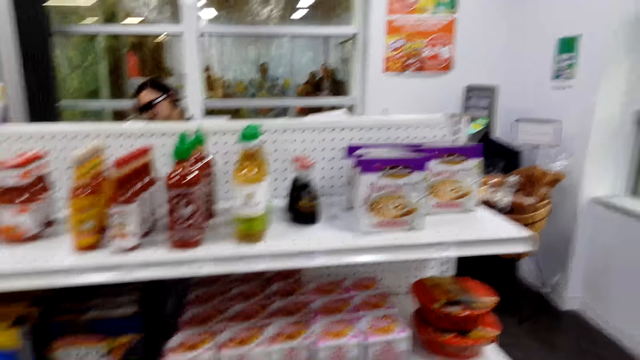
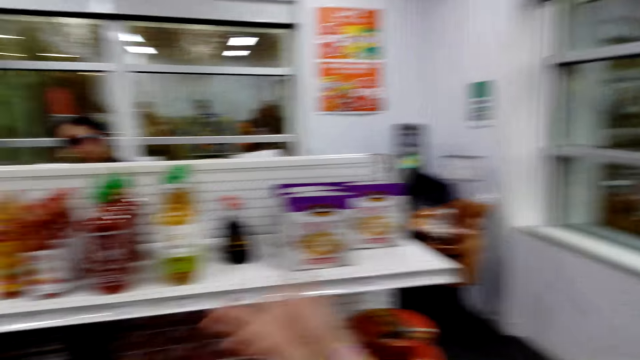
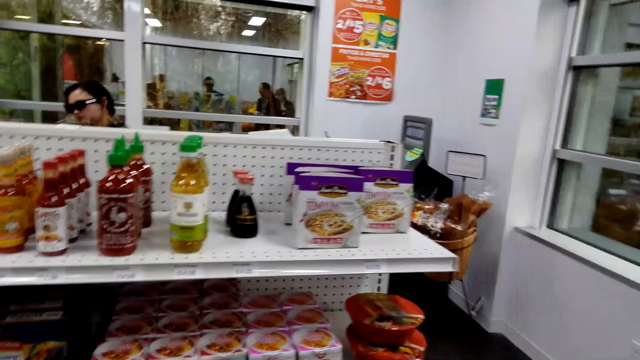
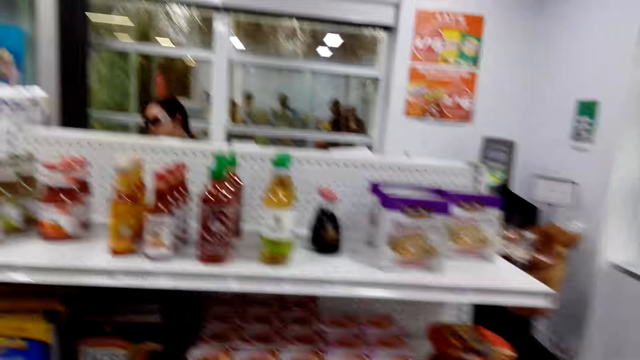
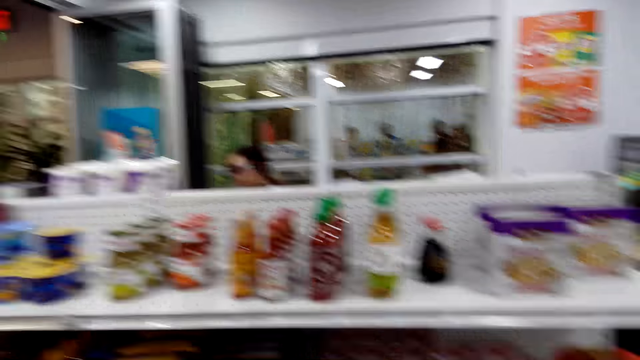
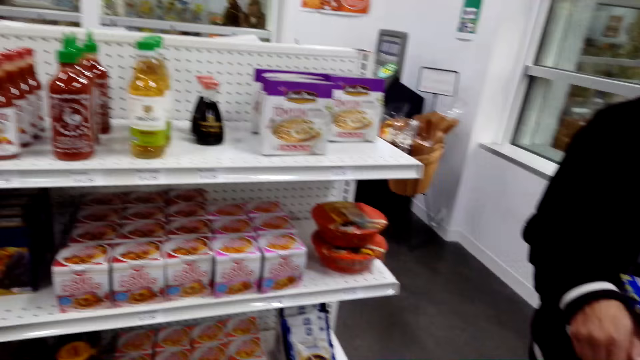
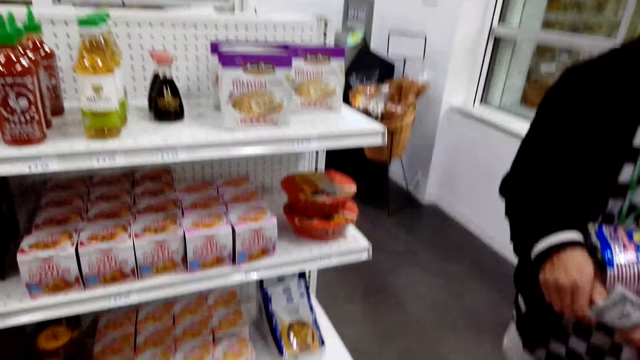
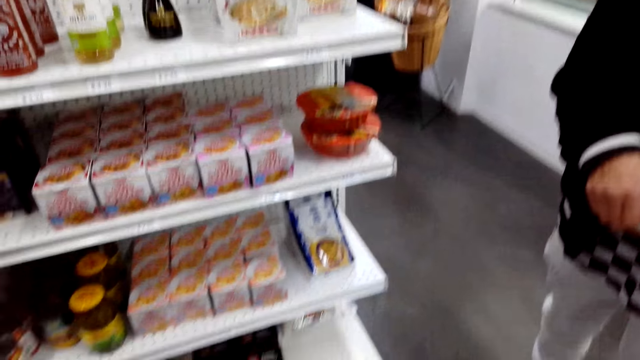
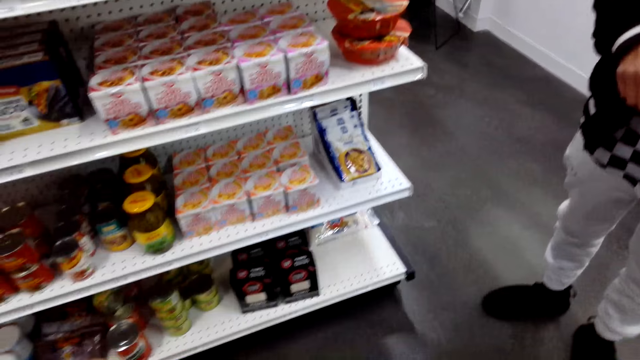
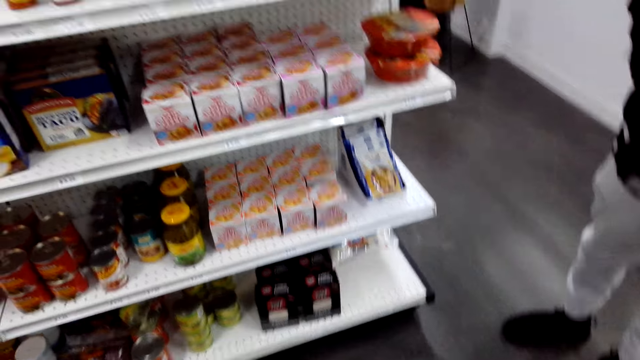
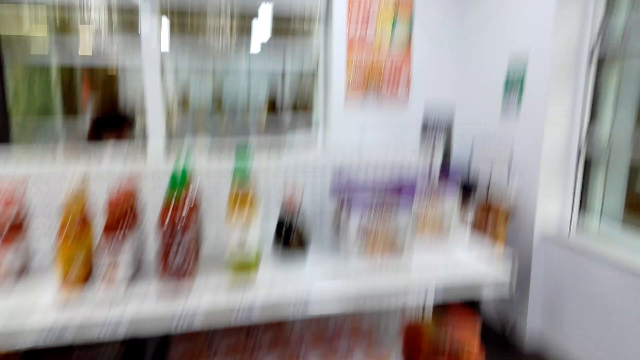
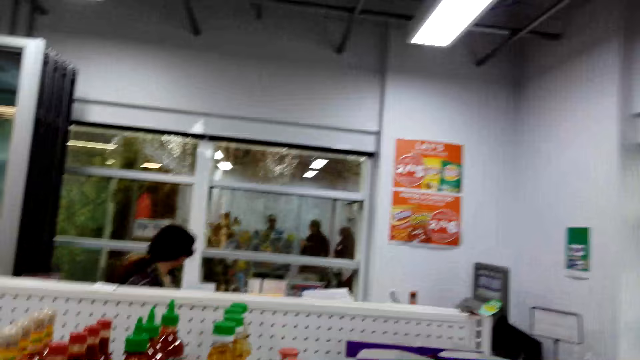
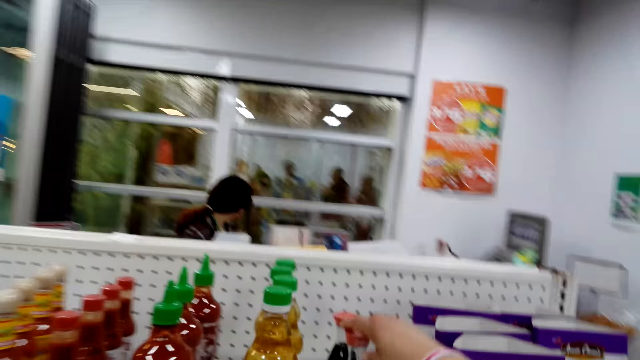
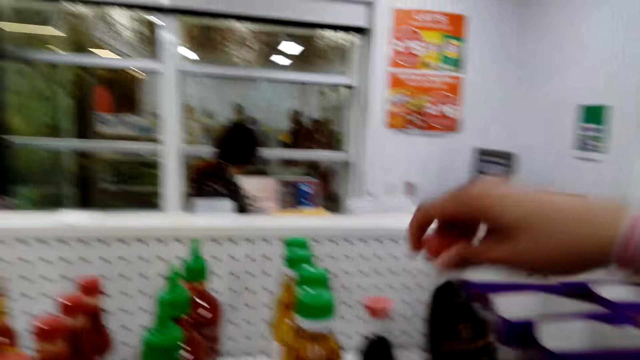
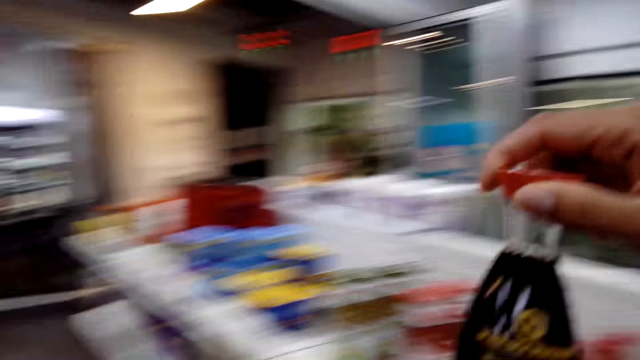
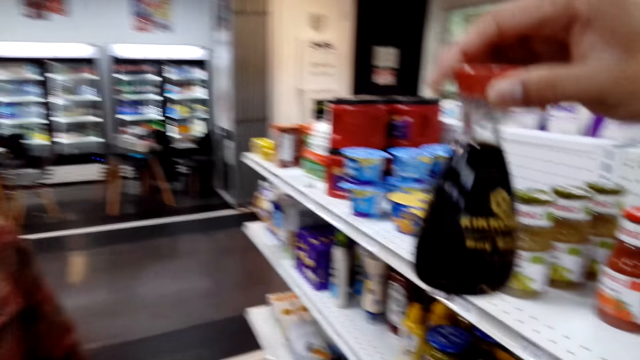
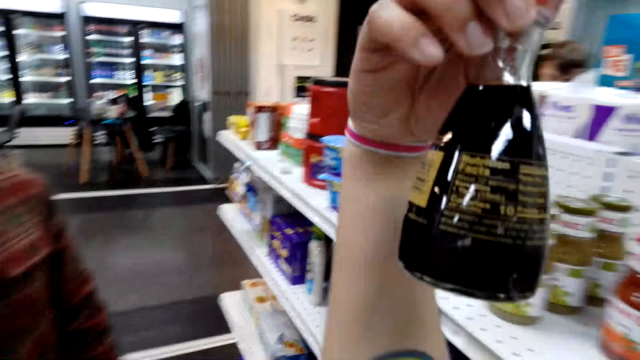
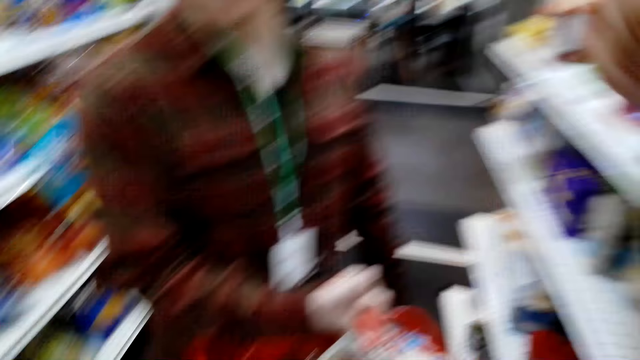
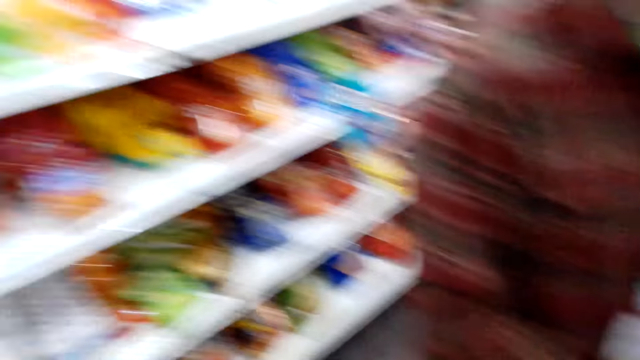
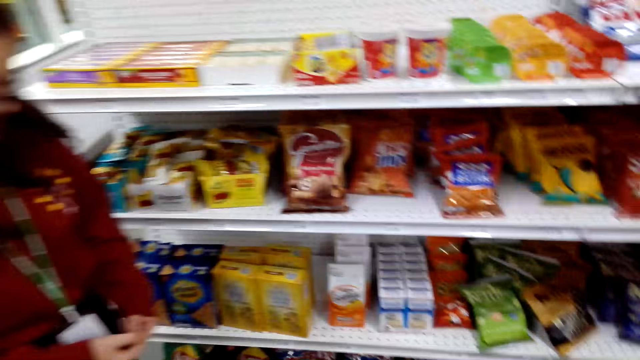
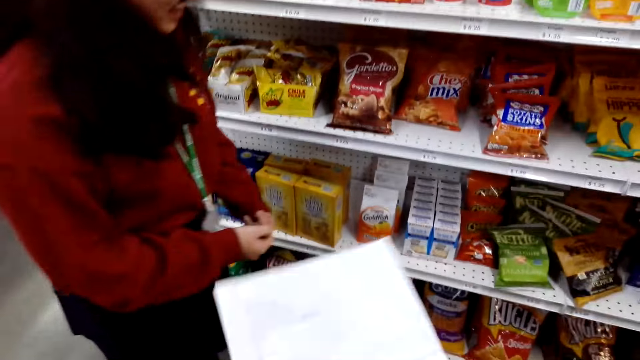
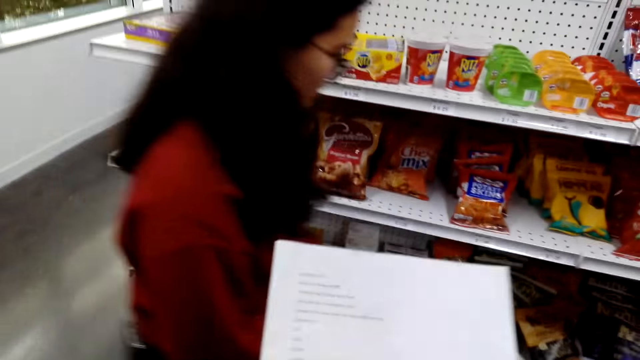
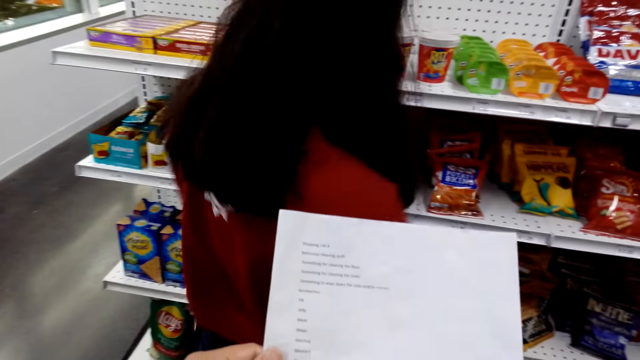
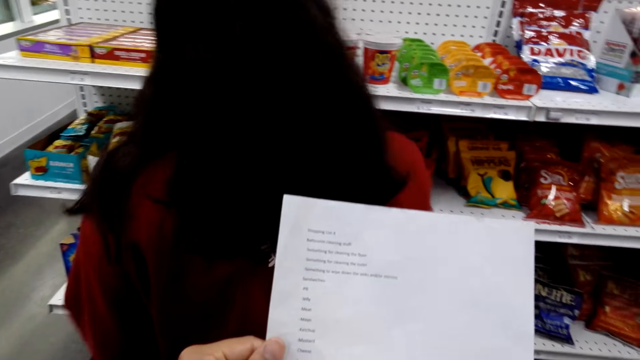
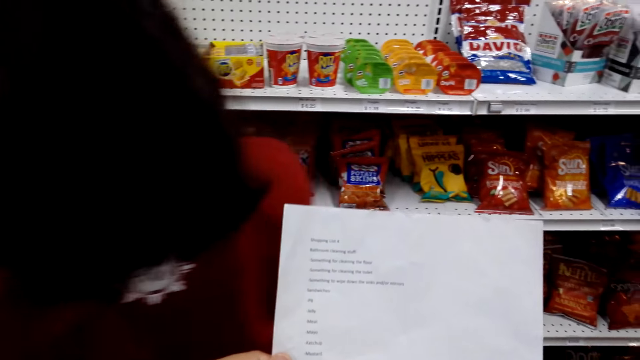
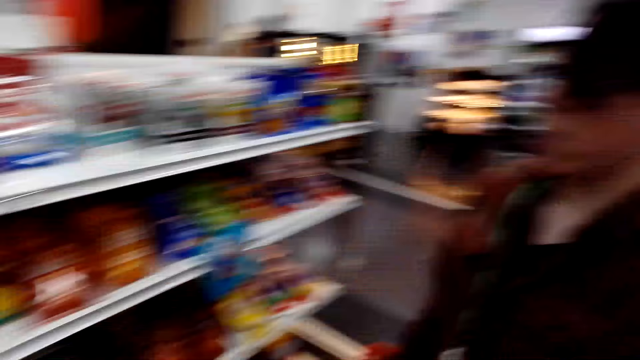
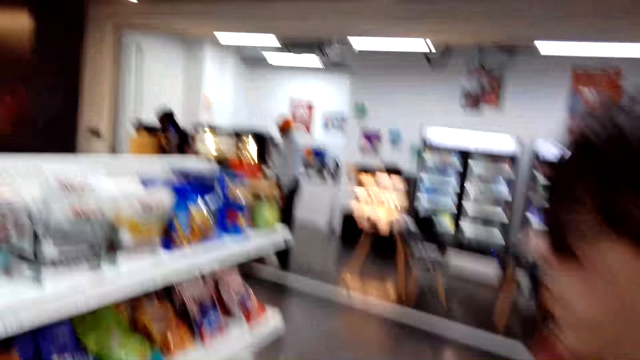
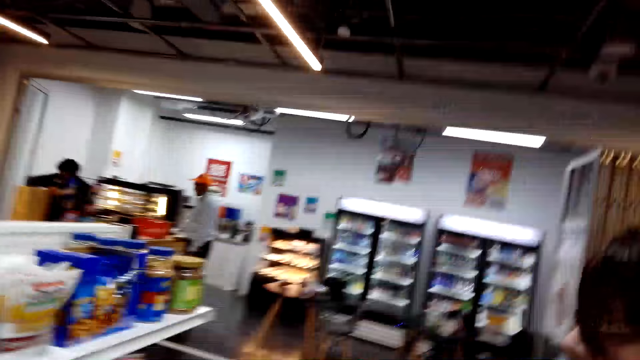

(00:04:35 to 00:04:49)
The camera wearer reads a shopping list. They touch a paper.

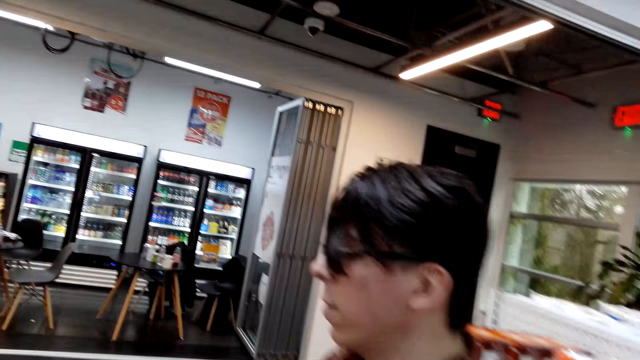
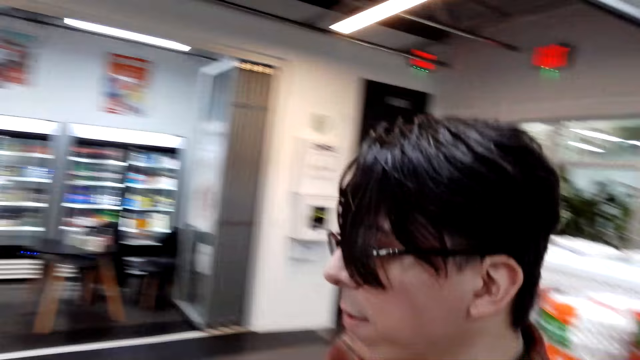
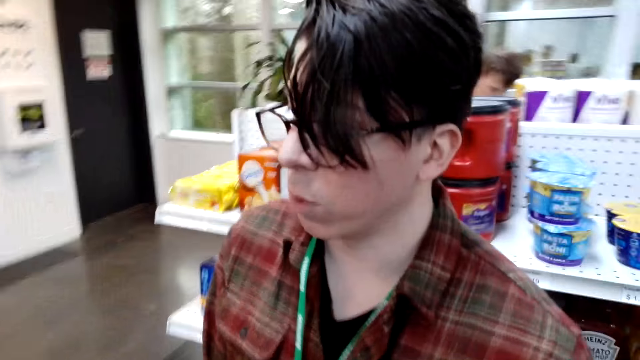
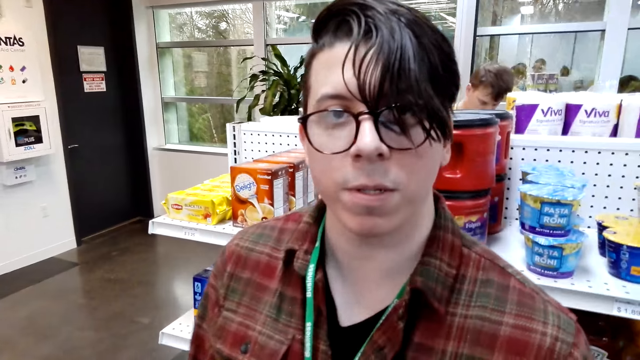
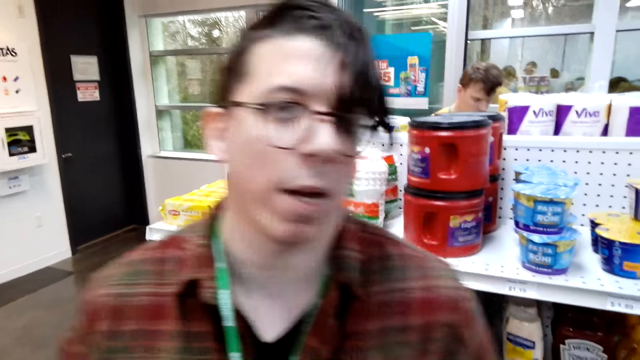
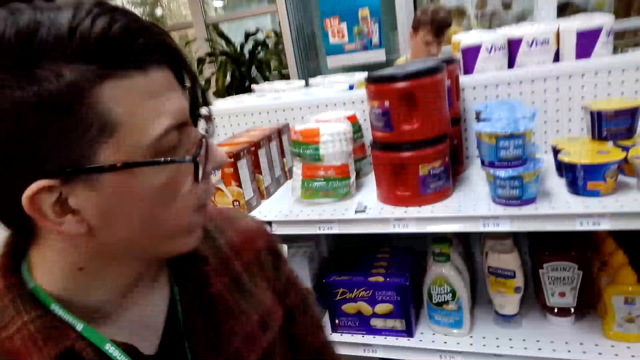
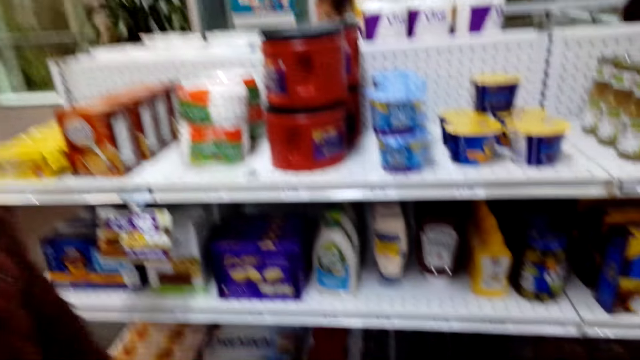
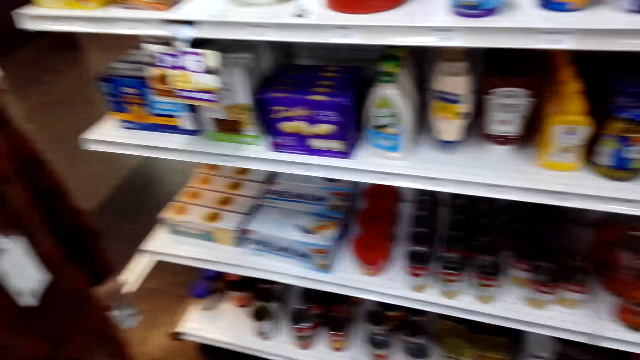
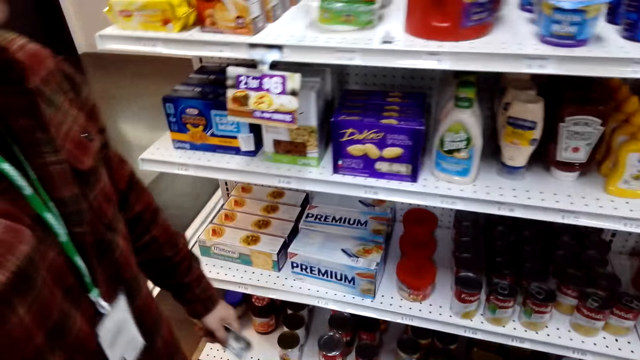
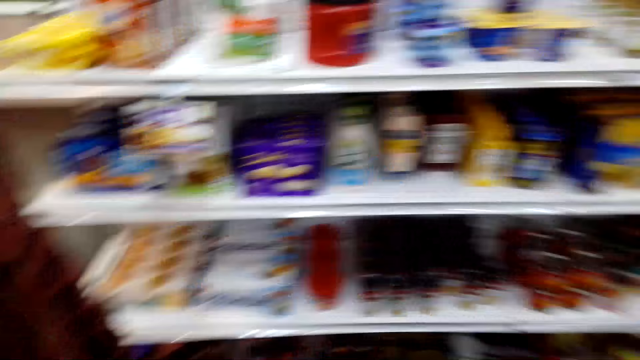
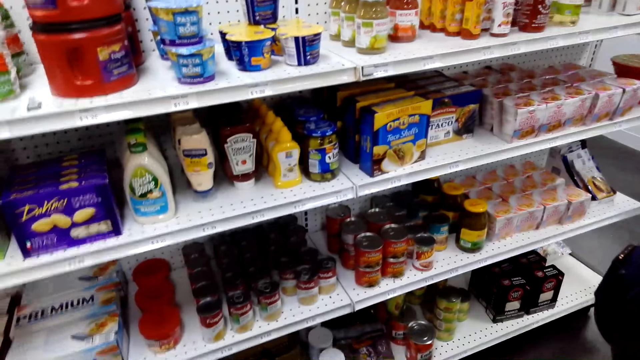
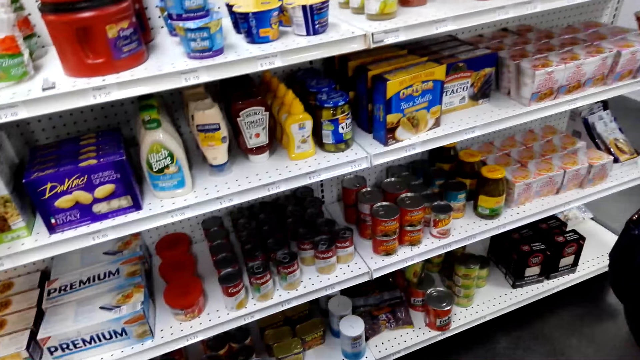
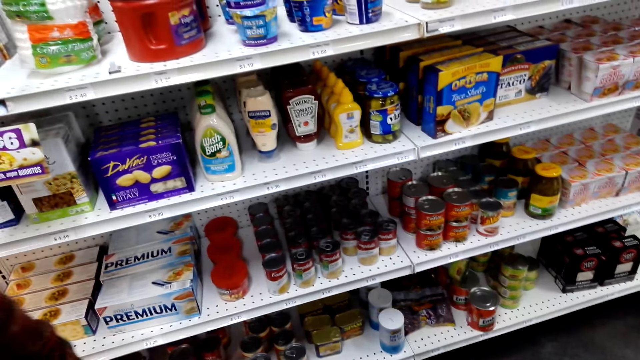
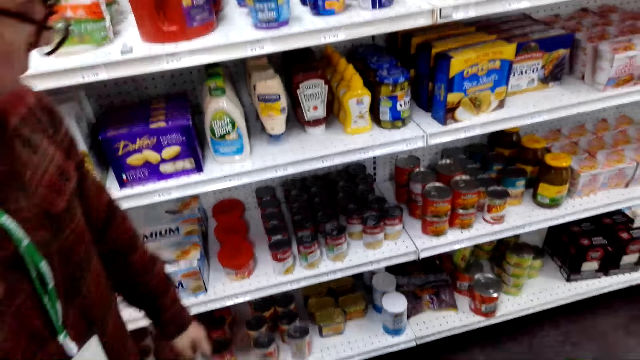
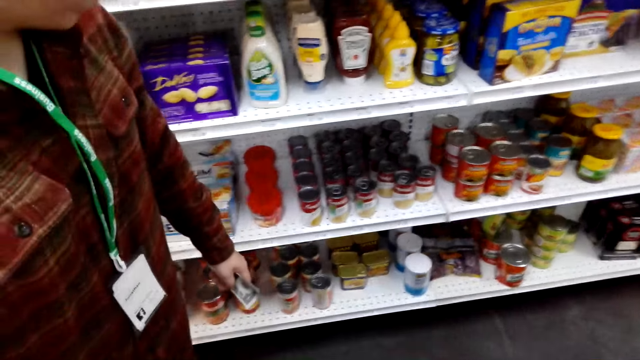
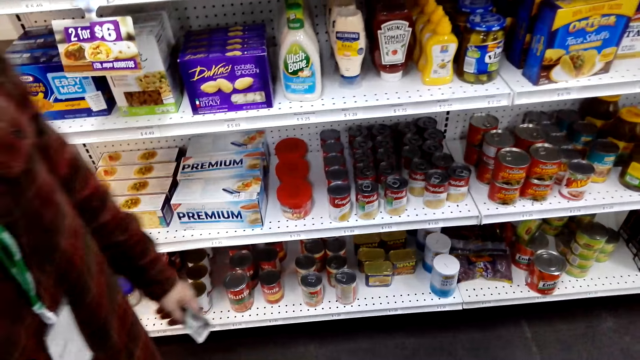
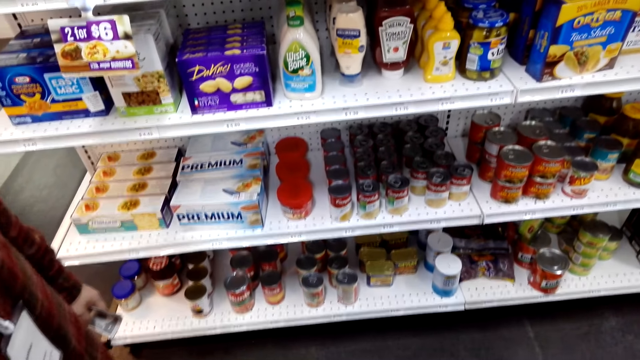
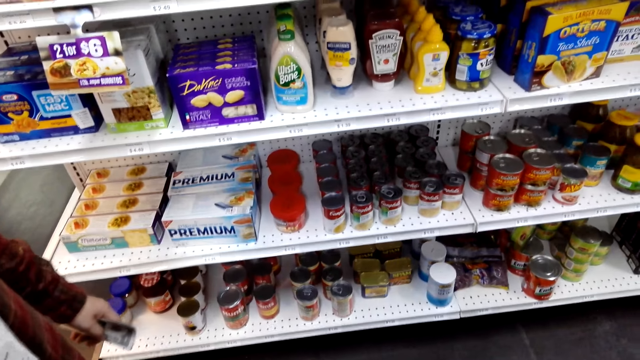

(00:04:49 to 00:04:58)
The camera wearer talks to a man.
